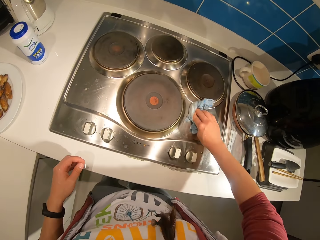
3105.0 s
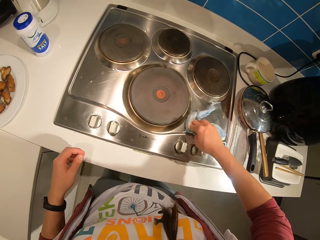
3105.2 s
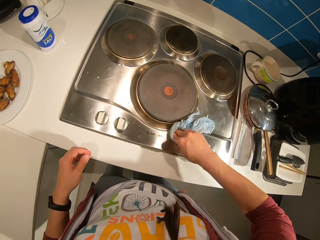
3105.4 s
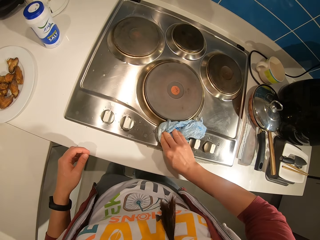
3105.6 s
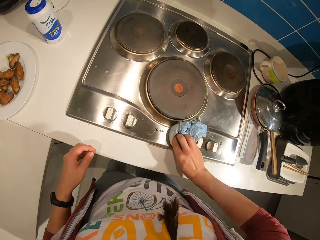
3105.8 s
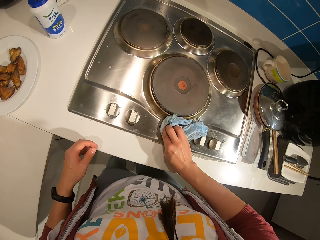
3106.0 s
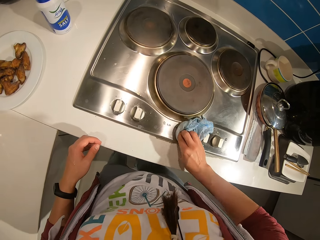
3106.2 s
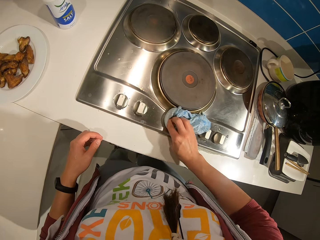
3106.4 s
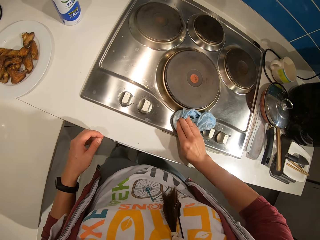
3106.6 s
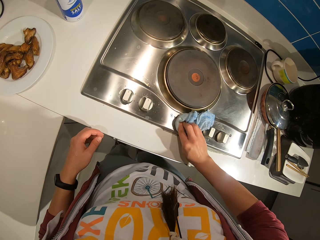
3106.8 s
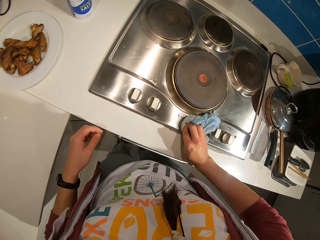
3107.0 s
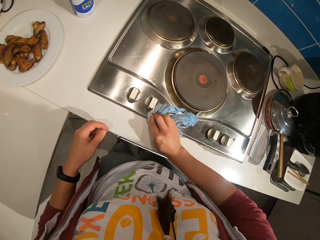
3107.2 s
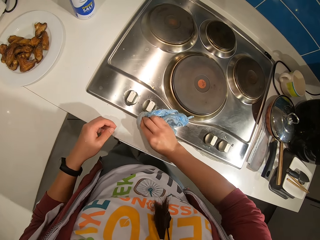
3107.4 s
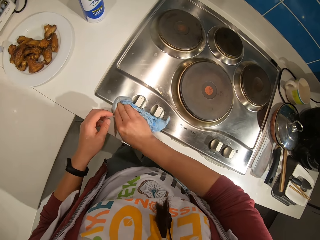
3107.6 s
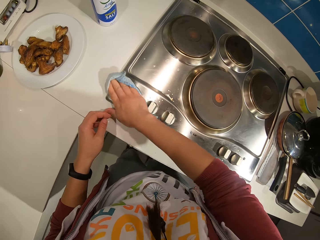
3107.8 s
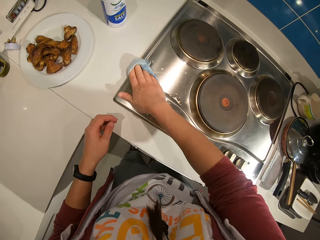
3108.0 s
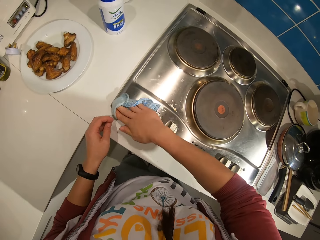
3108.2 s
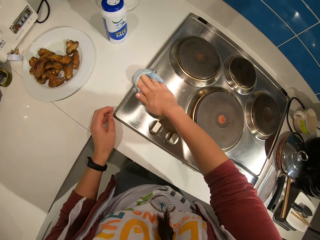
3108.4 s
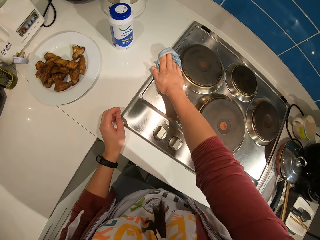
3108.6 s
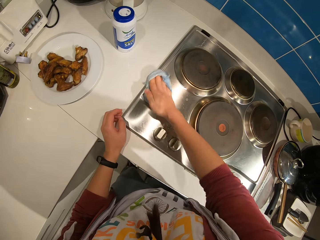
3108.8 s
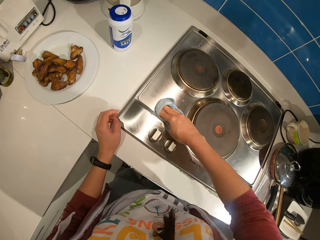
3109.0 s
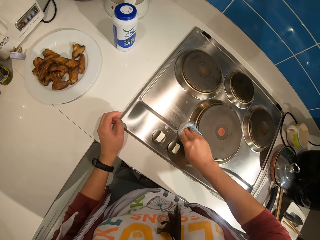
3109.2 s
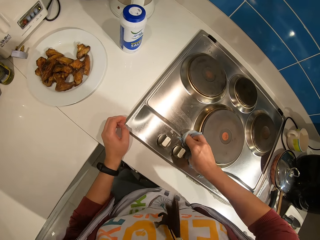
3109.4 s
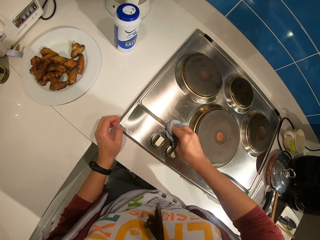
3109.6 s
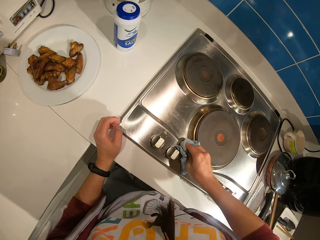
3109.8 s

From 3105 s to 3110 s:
The camera wearer cleans the cooker with the cloth.

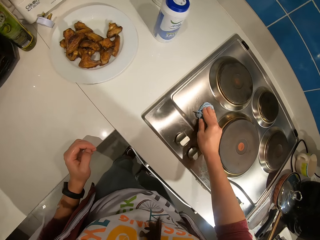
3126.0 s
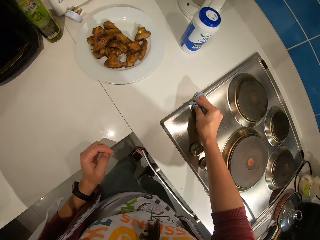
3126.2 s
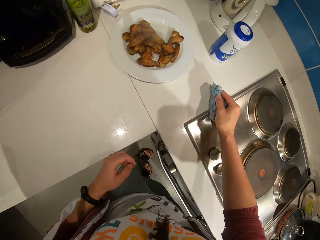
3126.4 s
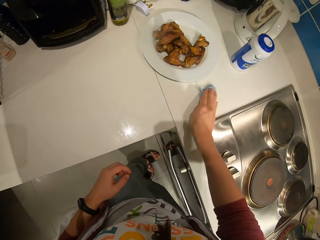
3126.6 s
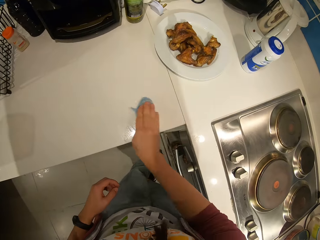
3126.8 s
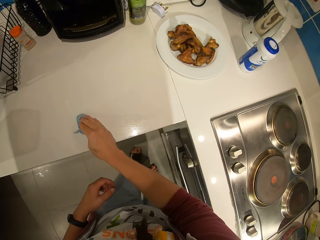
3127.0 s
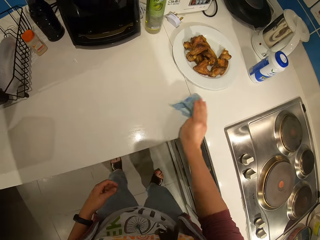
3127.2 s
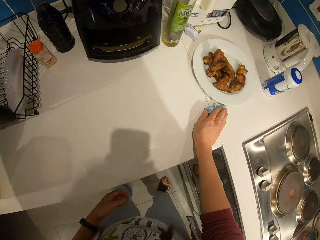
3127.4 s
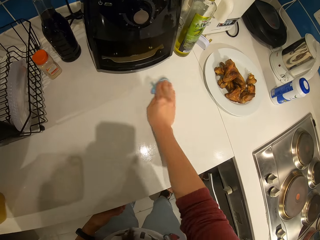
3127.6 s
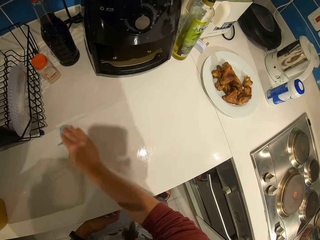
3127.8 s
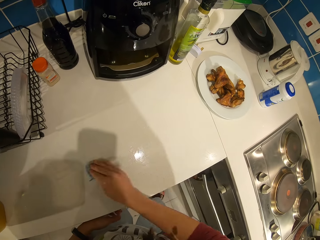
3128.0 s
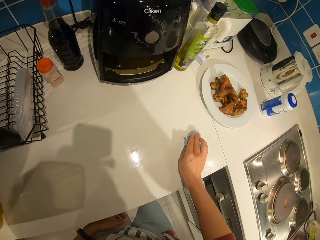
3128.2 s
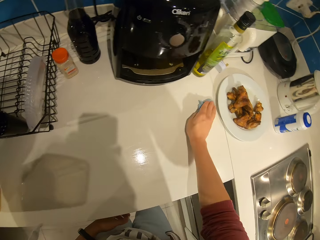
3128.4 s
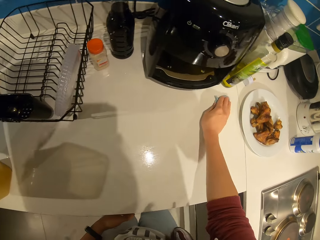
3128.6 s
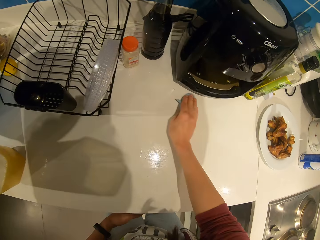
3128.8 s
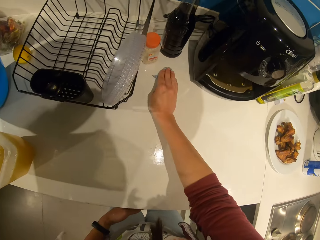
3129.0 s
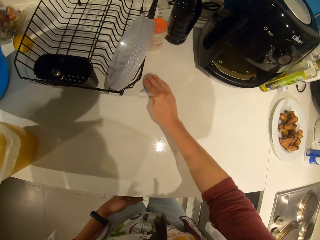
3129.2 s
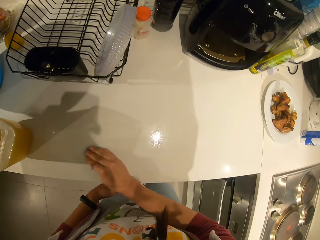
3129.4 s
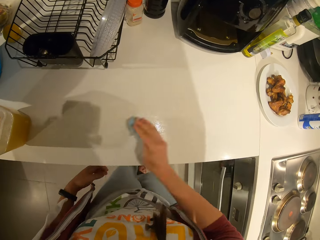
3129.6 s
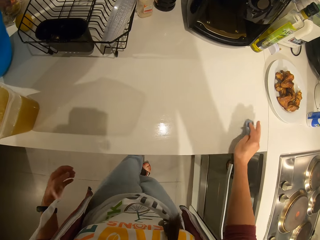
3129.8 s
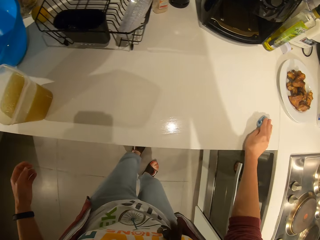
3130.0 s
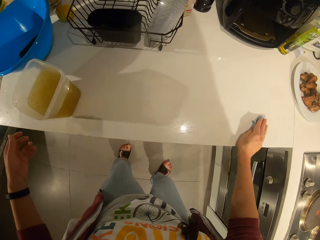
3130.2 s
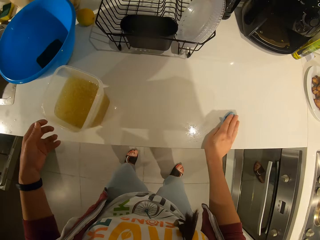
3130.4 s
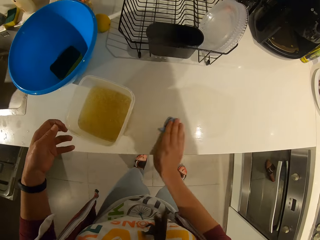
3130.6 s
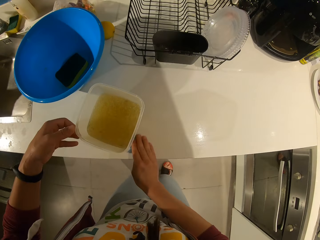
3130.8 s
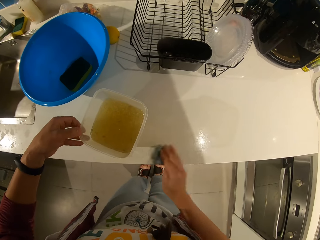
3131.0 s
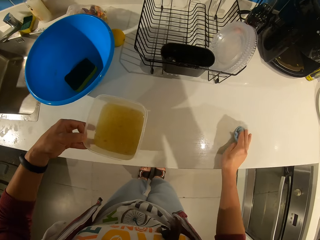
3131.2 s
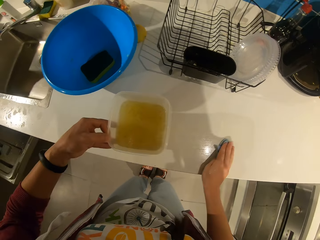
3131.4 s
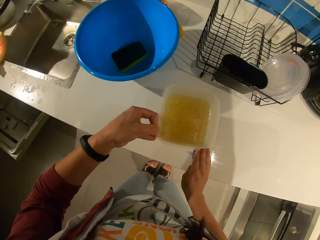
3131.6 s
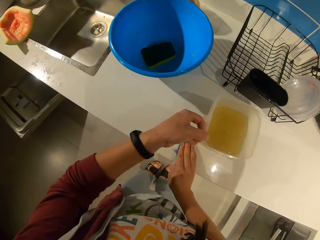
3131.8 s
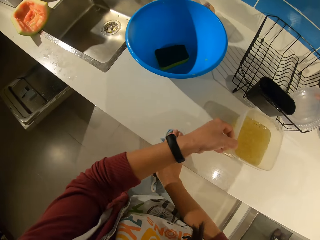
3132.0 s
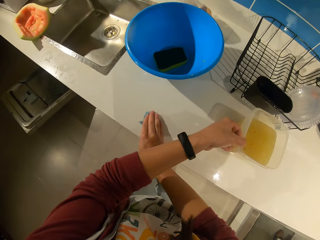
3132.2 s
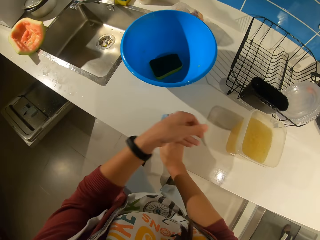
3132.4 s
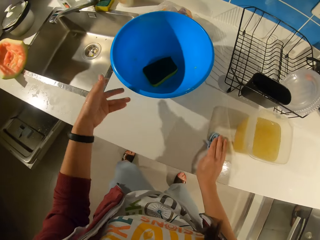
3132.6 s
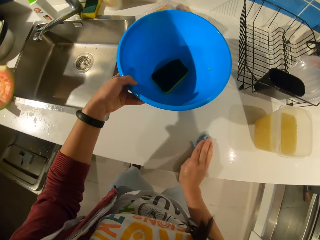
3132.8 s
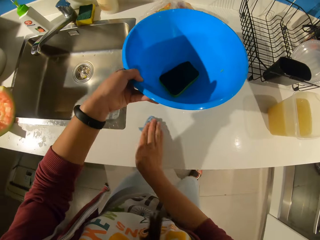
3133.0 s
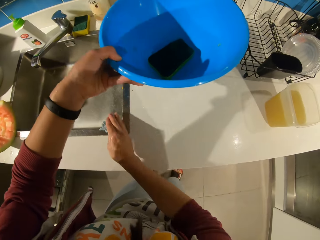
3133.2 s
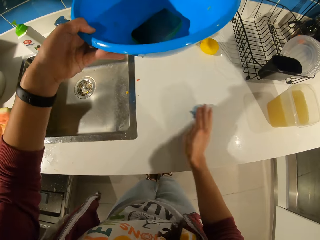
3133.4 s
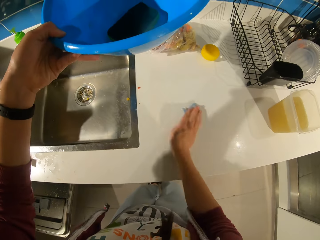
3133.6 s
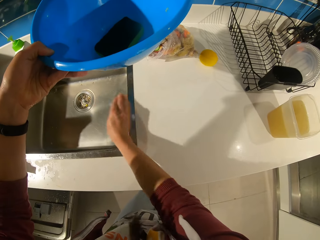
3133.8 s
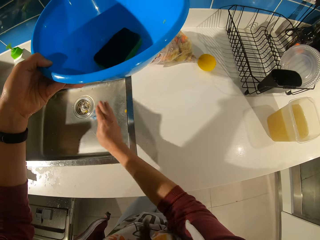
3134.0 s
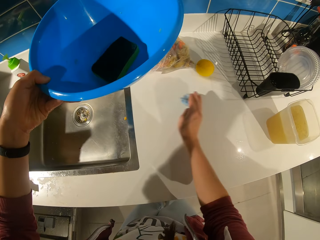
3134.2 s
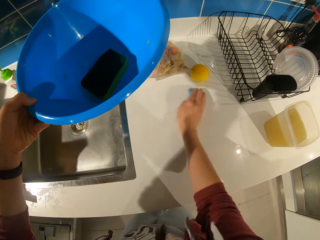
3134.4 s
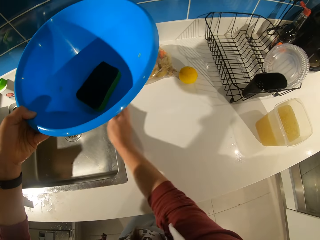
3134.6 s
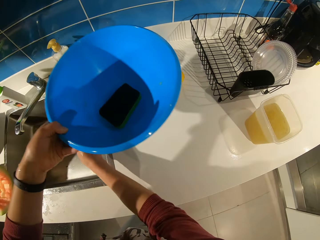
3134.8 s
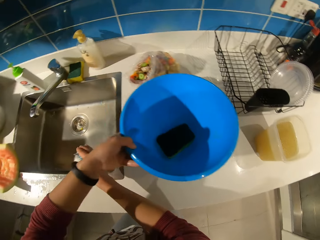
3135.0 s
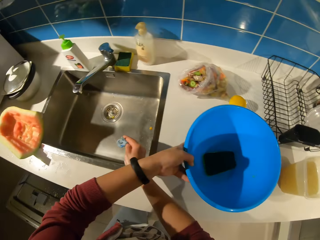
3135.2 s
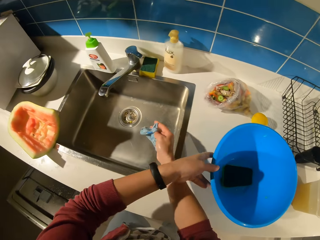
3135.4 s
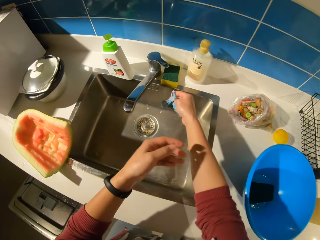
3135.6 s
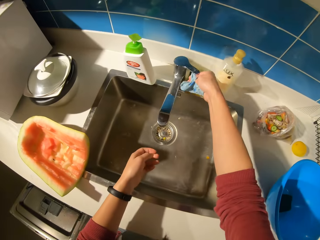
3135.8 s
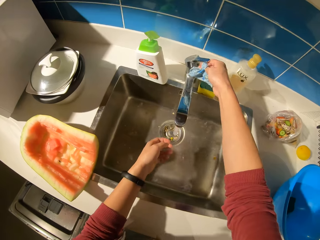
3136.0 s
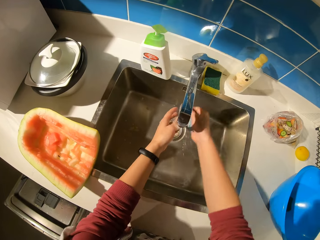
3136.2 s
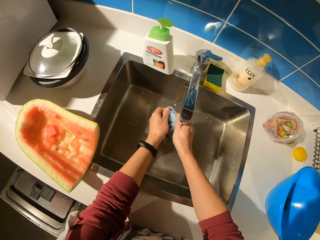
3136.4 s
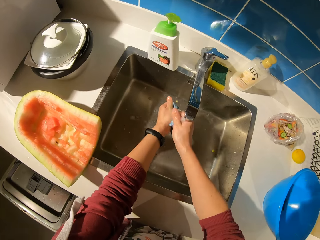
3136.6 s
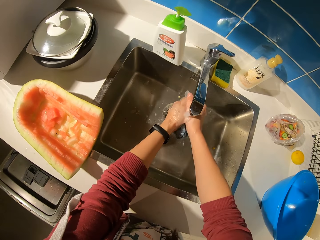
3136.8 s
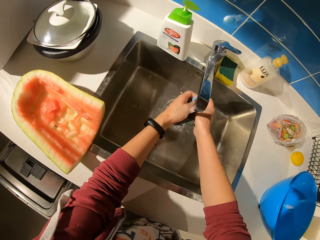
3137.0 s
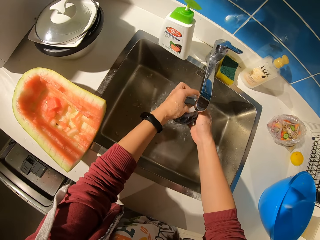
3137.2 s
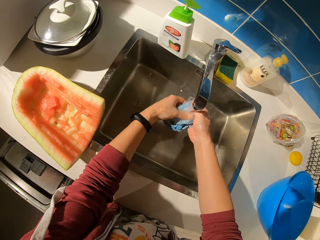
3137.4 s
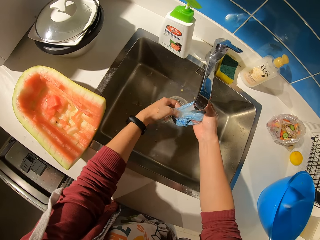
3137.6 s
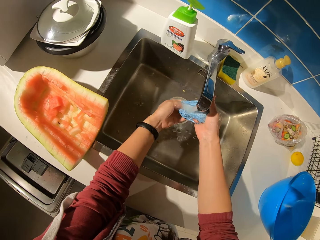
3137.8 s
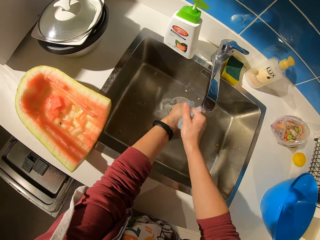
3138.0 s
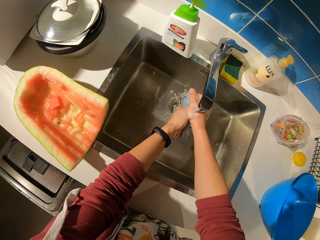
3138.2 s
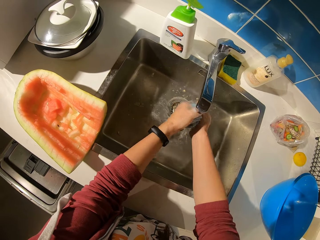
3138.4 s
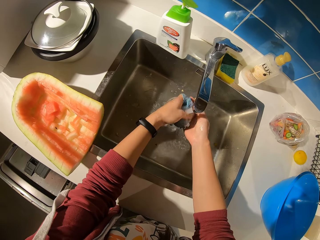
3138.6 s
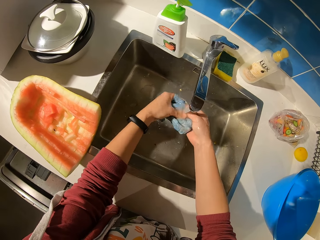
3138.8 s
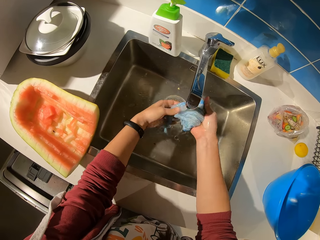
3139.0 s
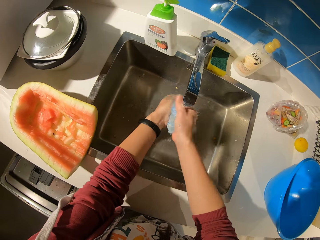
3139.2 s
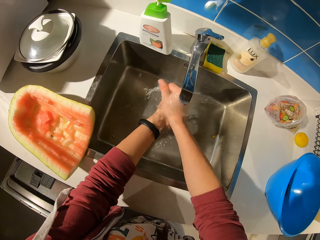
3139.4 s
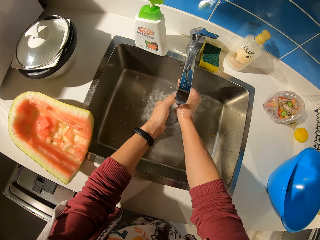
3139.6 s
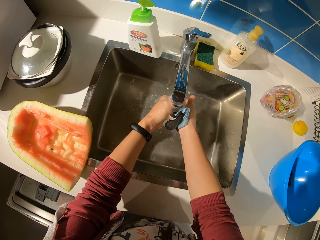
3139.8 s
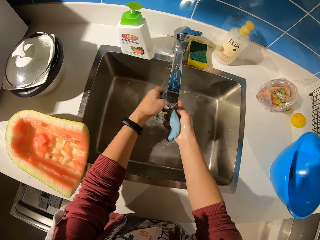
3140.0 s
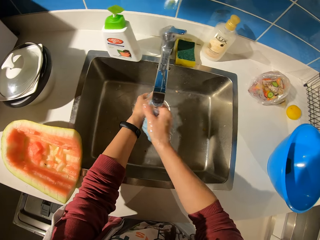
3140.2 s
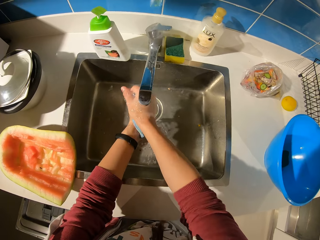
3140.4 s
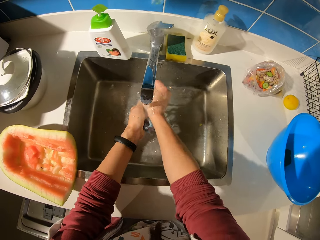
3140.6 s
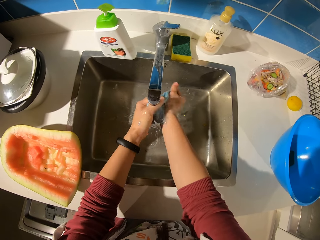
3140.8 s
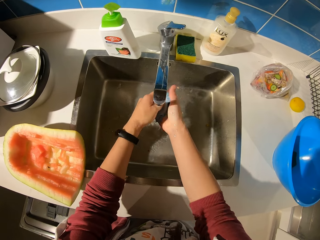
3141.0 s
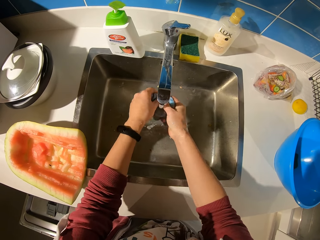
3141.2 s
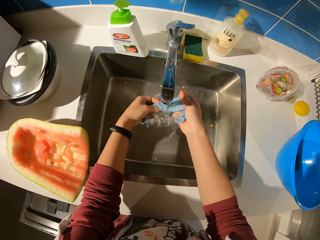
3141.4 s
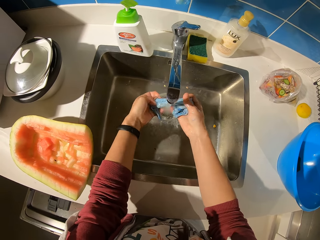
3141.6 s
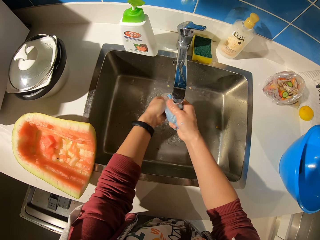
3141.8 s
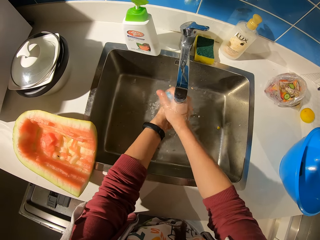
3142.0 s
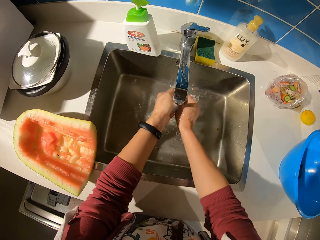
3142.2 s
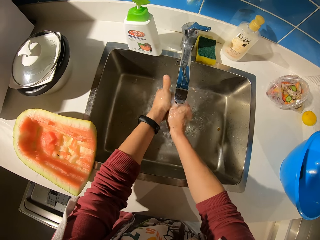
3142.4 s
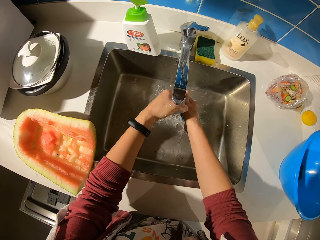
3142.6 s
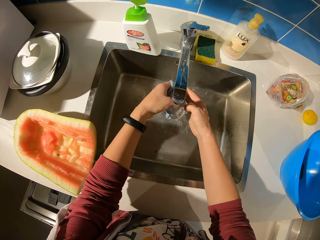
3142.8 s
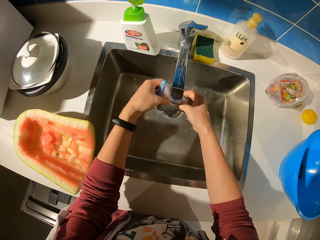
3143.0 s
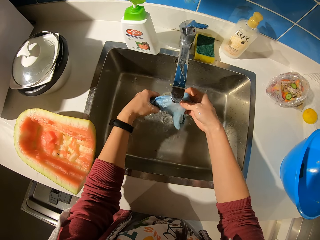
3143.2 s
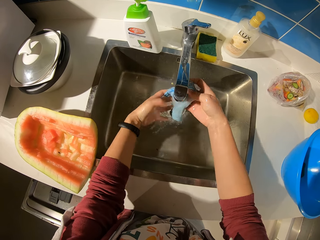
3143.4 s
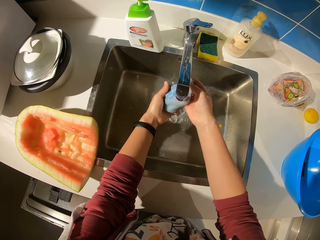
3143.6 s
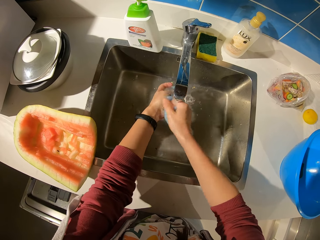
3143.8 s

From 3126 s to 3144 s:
The camera wearer cleans the table with the cloth. They move the container on the table. They clean the table with the cloth. They lift the bowl. They move the bowl on the table. They put down the bowl. They turn on the water tap. They rinse the cloth in the sink.
